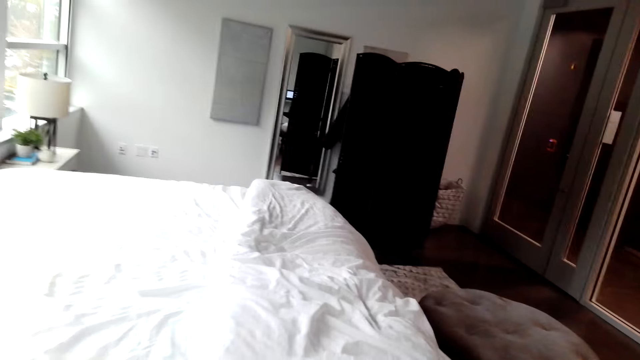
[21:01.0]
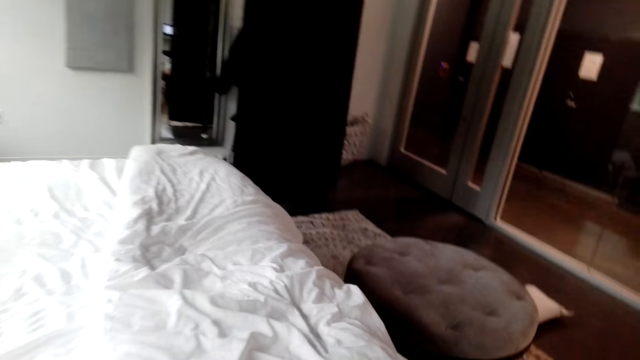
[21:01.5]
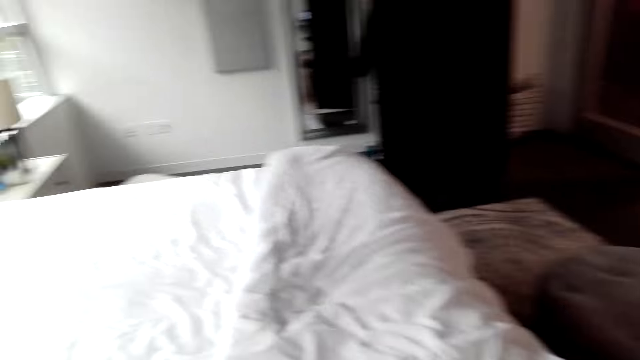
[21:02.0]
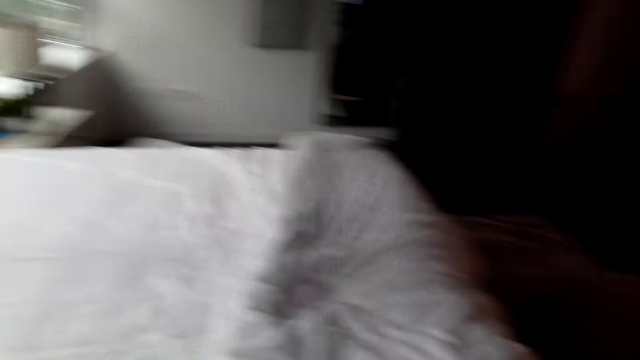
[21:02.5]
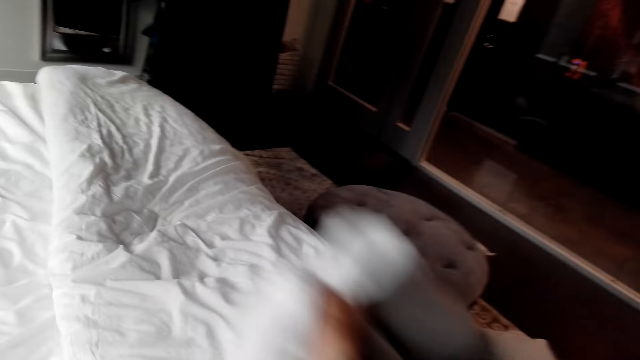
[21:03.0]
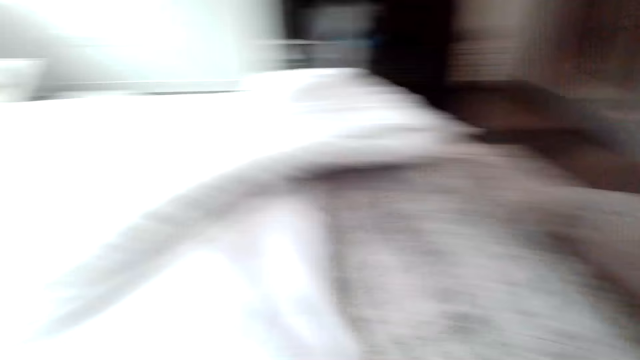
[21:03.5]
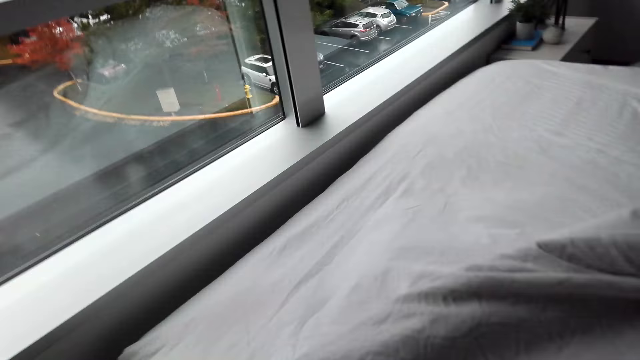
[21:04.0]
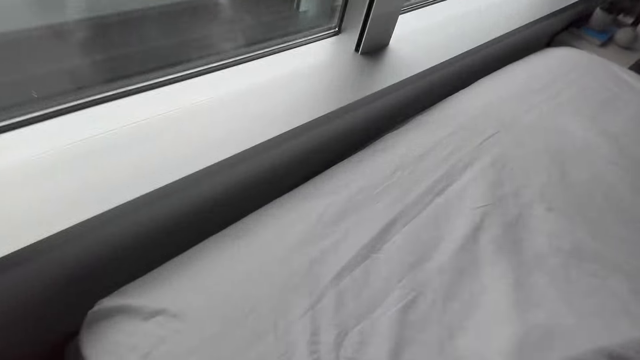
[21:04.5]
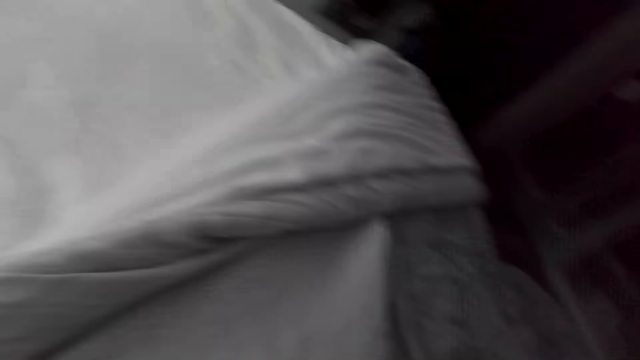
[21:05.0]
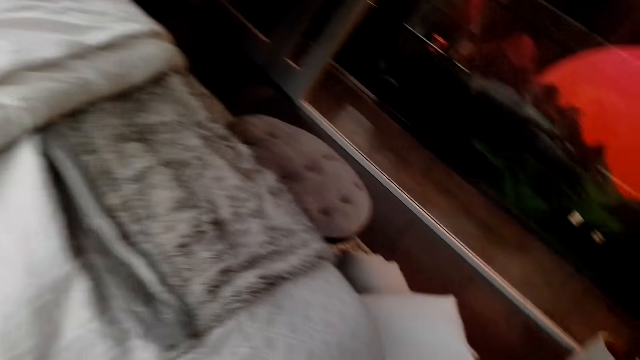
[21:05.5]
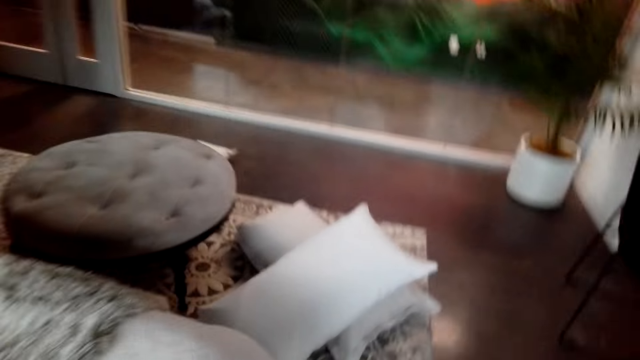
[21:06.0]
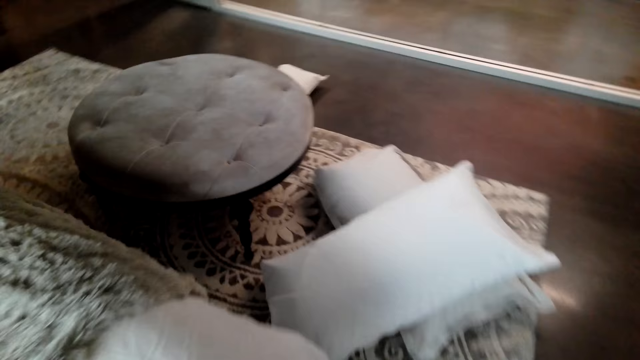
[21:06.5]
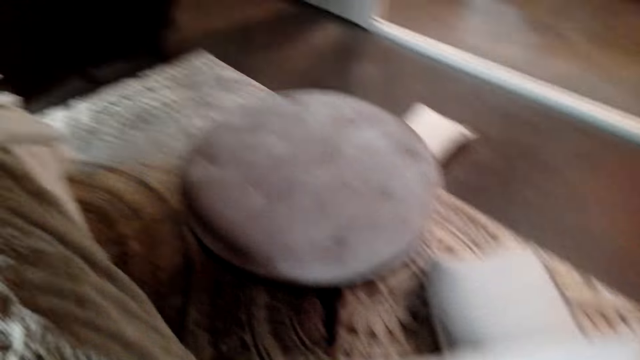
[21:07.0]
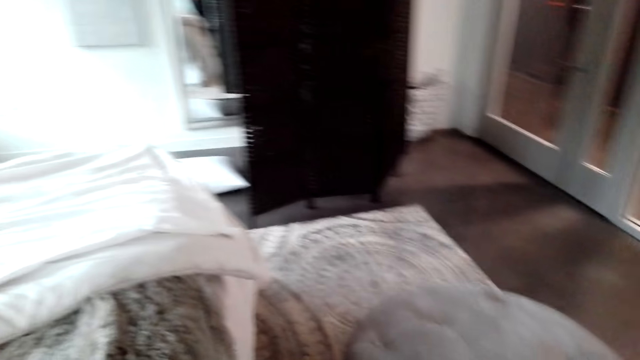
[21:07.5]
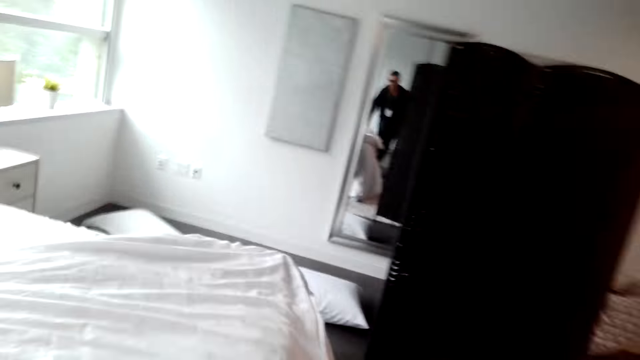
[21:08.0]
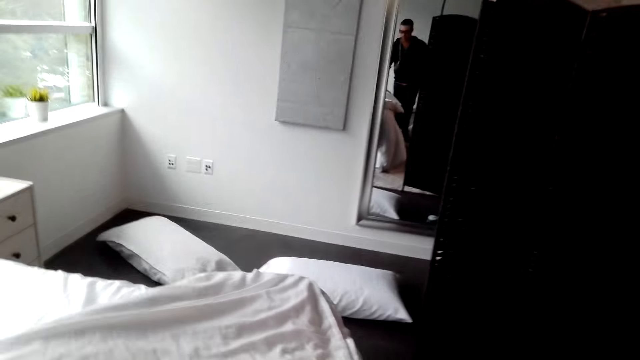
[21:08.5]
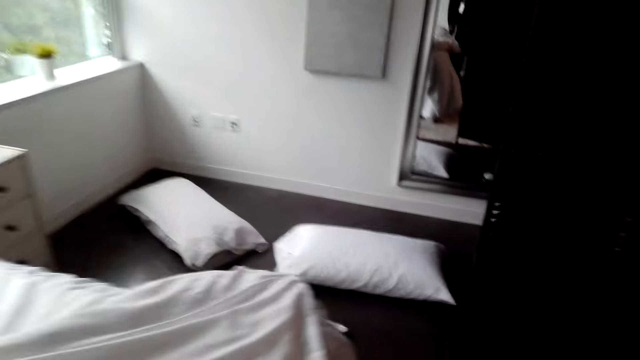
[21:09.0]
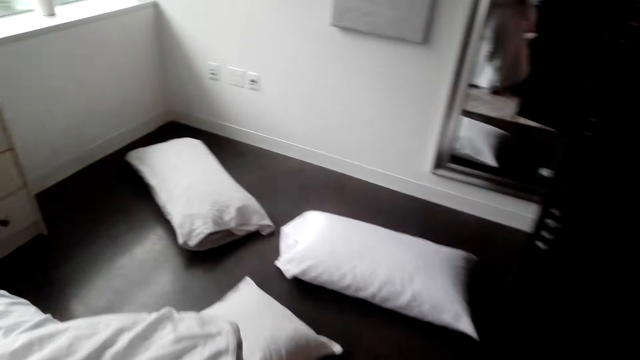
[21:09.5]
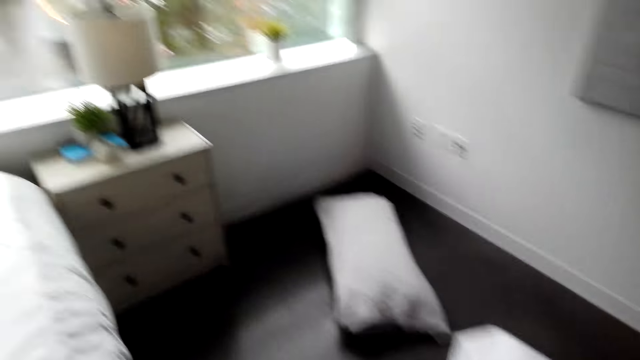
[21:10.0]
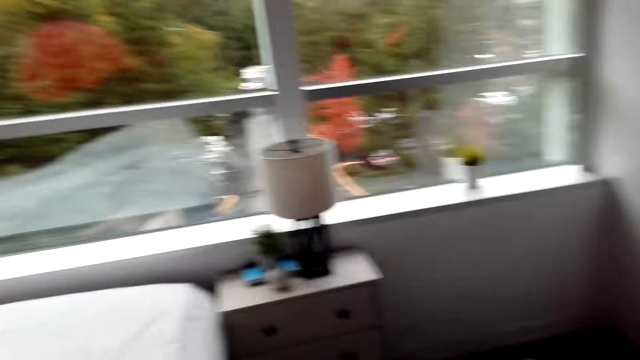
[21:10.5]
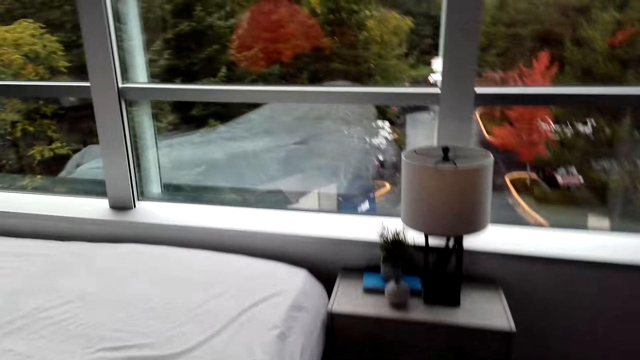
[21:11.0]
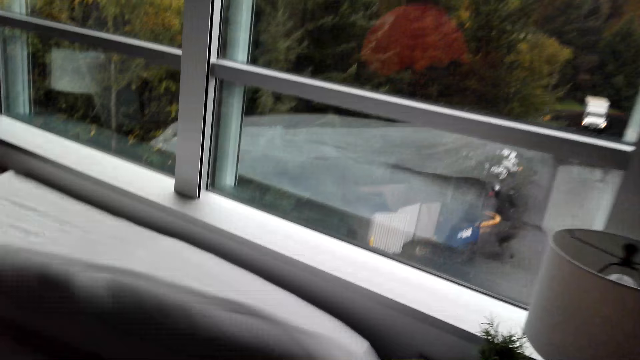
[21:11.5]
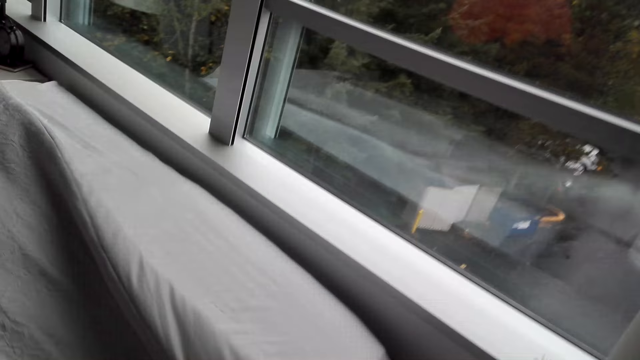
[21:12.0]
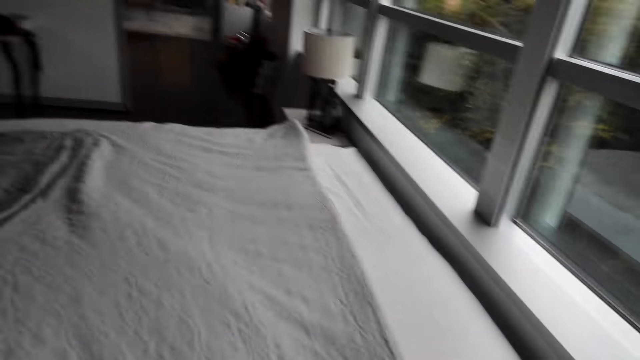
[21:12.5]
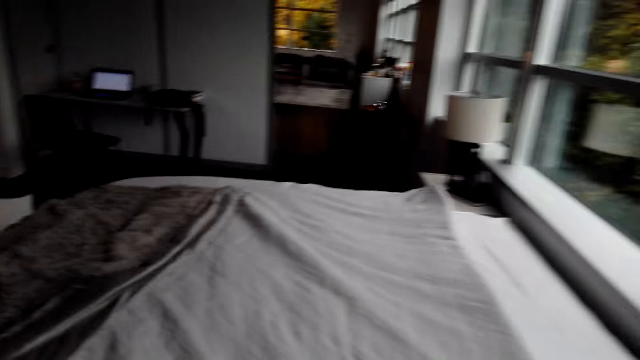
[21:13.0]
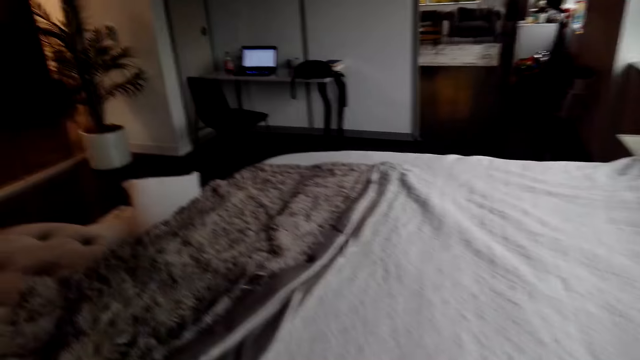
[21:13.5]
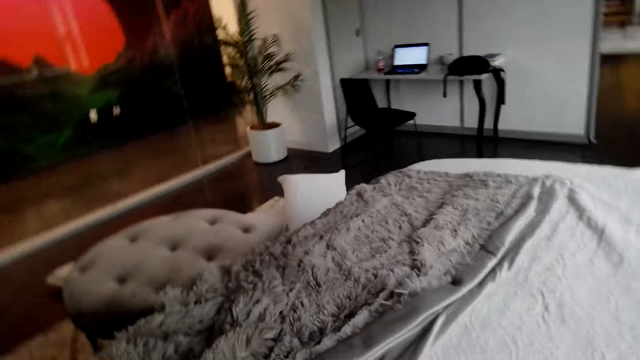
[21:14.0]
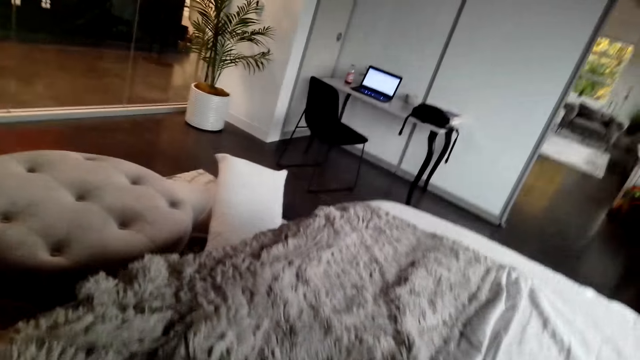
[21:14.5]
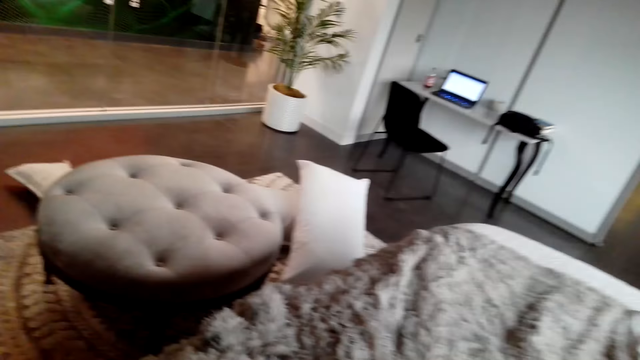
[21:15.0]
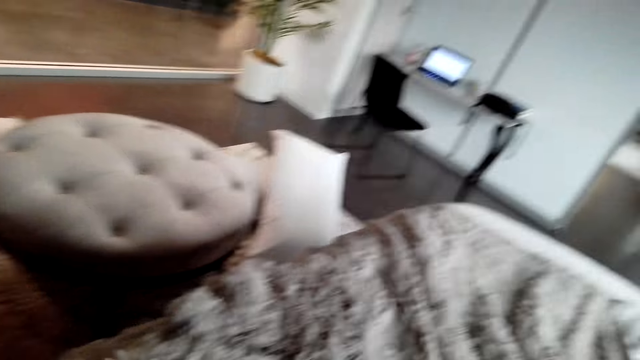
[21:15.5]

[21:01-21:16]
The camera wearer moves the duvet. They make the bed. They walk around the room. They make the bed.

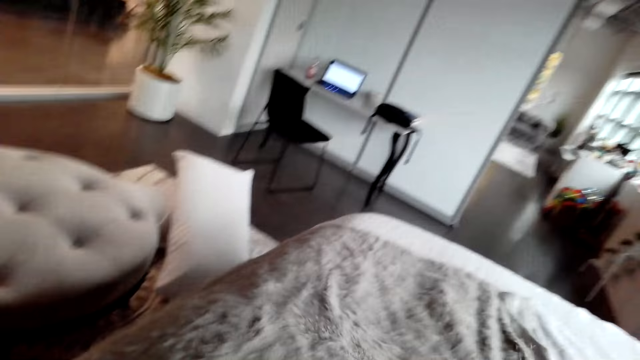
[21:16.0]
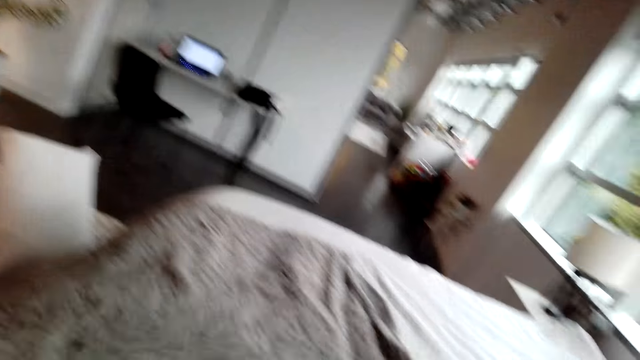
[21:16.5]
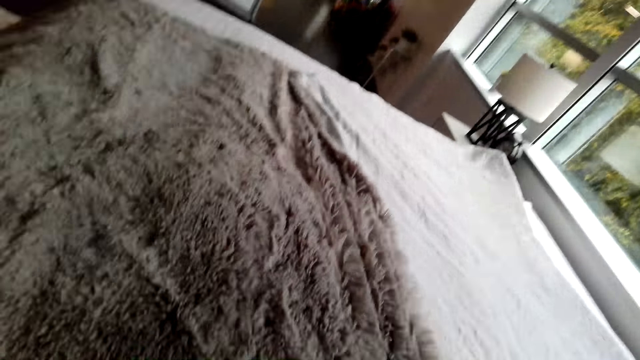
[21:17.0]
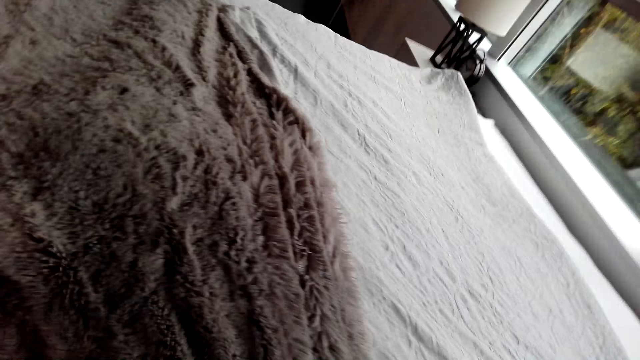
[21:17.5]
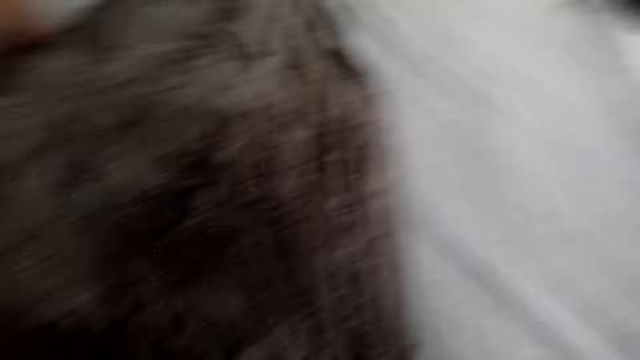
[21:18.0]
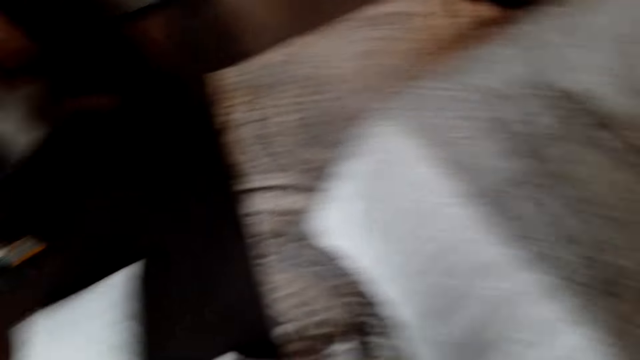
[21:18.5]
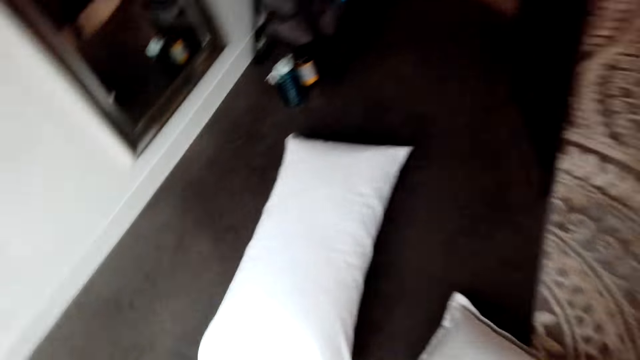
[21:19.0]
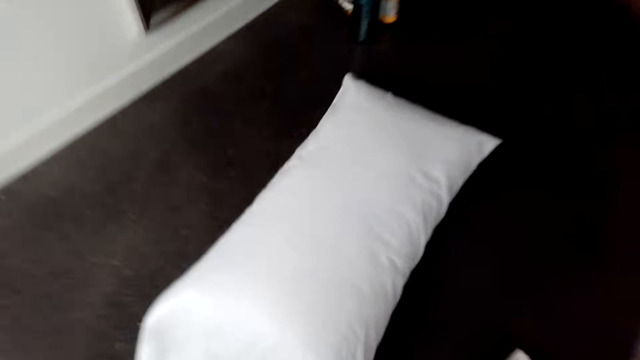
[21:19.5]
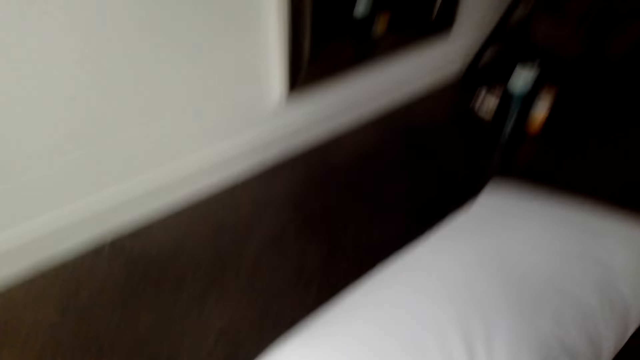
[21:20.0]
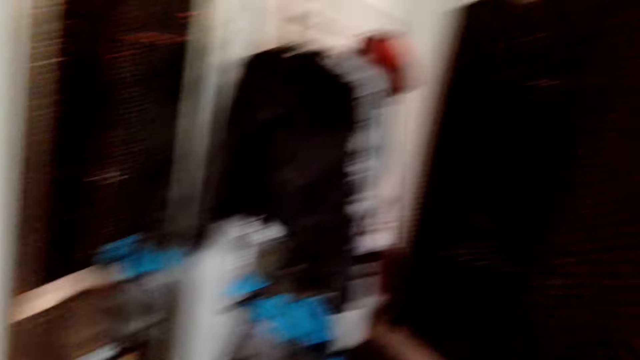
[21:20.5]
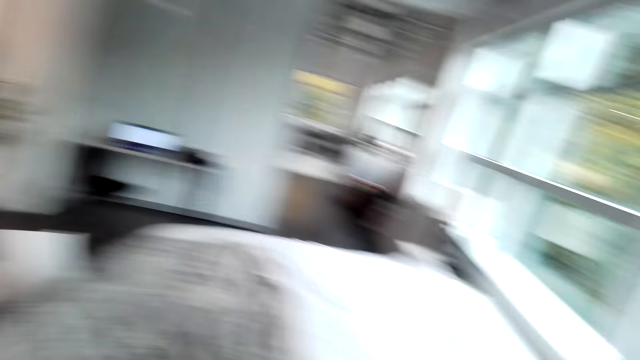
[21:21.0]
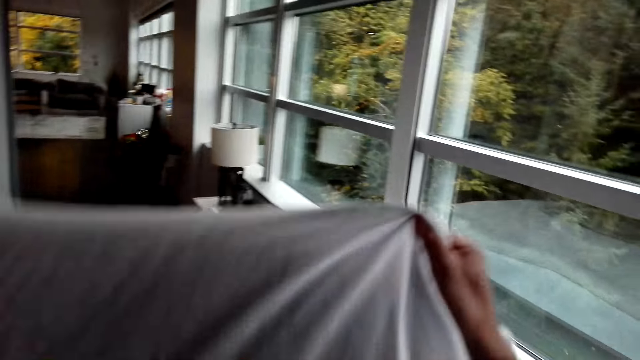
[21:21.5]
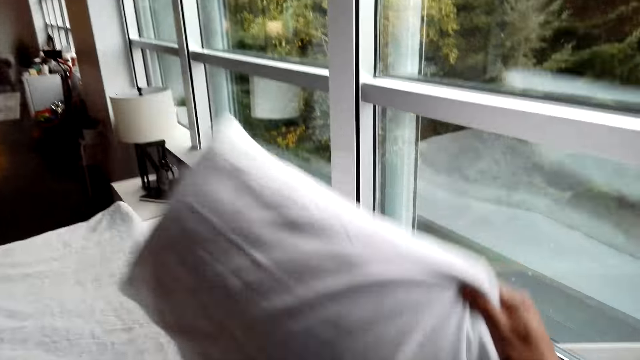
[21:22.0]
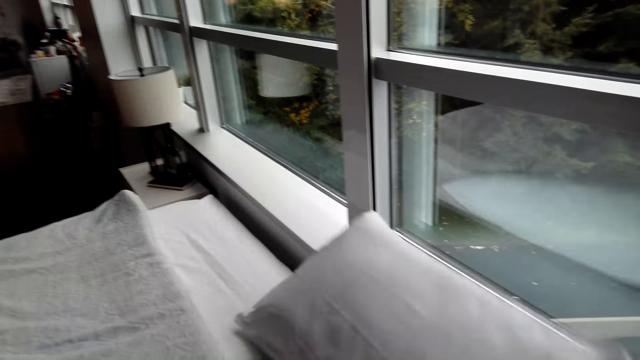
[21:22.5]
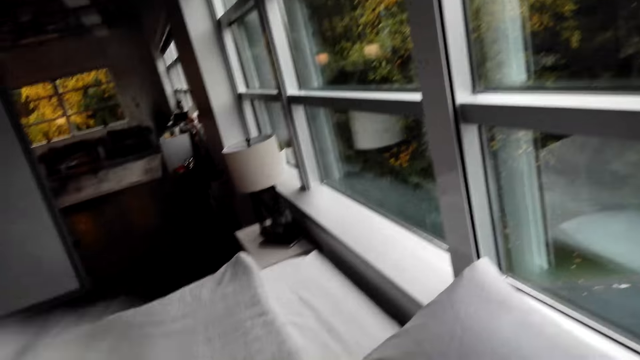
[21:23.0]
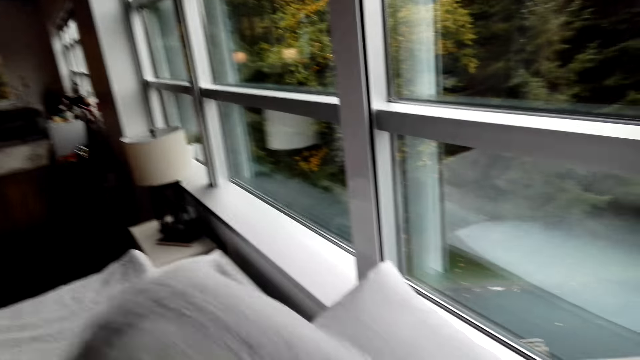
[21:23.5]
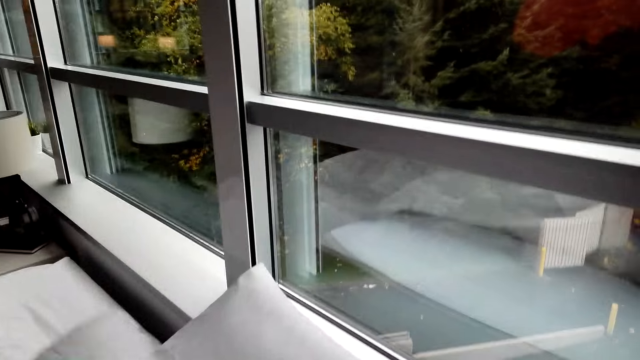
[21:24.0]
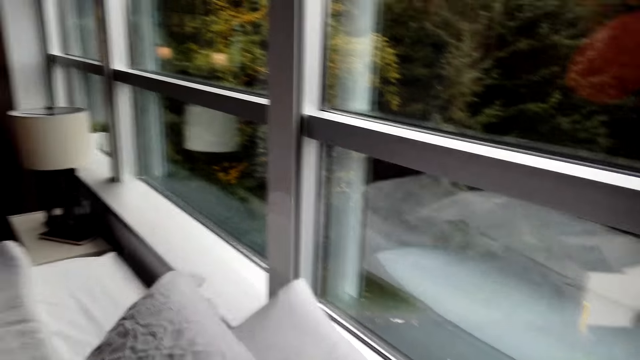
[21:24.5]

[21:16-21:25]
The camera wearer picks up the pillow. They throw the pillow on the bed.
